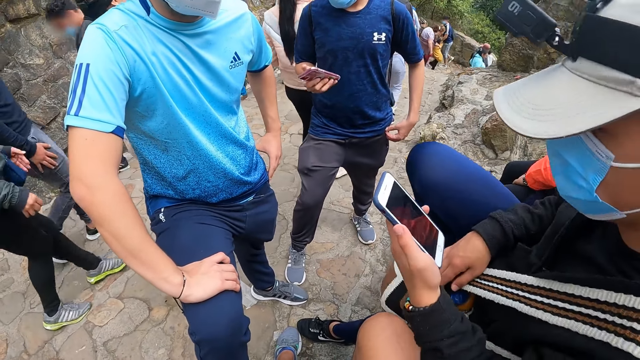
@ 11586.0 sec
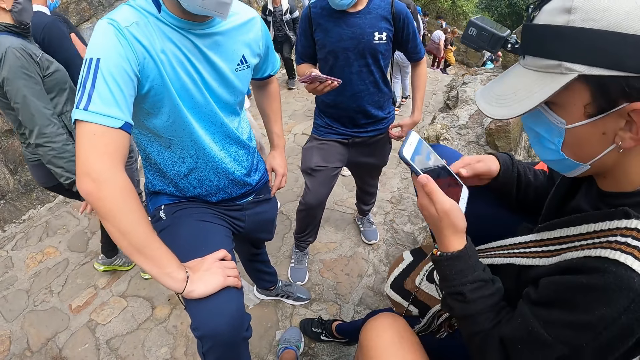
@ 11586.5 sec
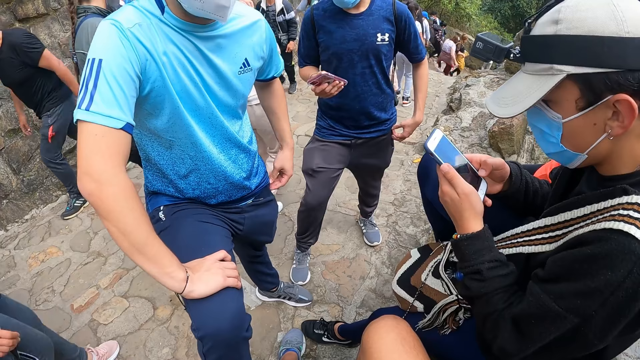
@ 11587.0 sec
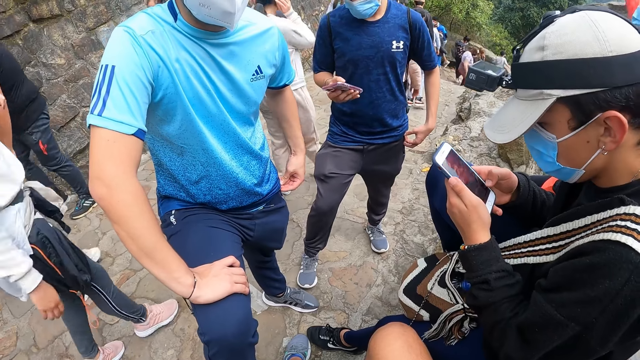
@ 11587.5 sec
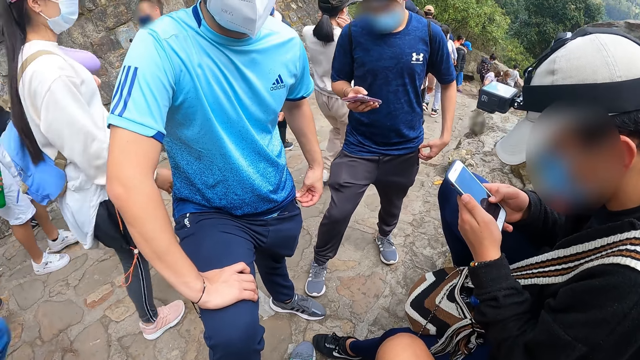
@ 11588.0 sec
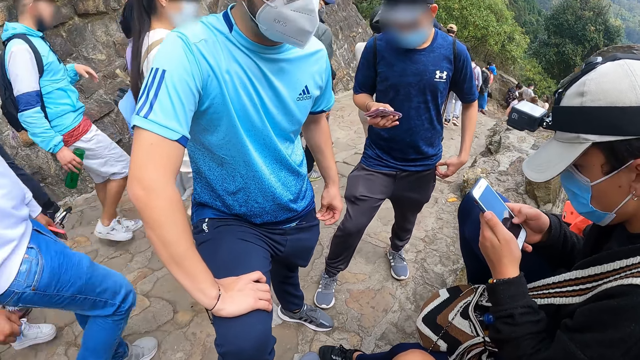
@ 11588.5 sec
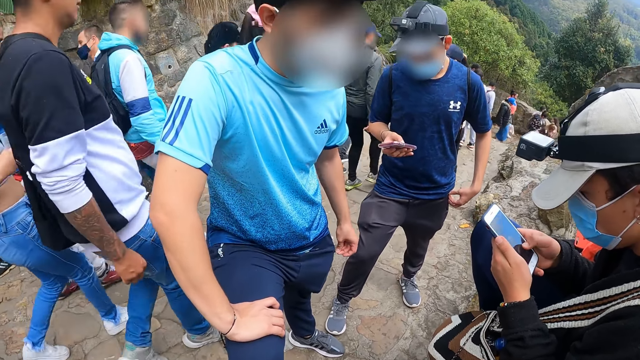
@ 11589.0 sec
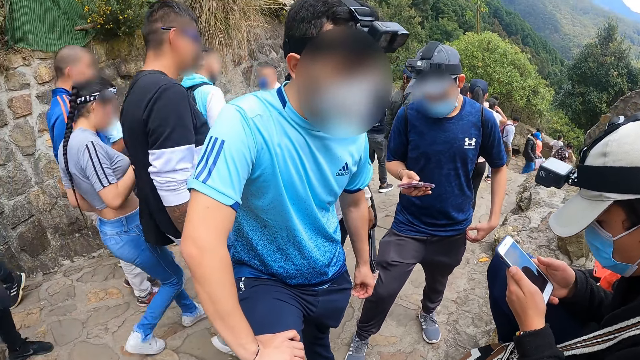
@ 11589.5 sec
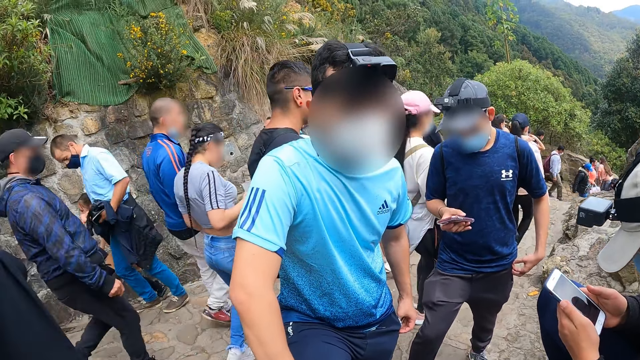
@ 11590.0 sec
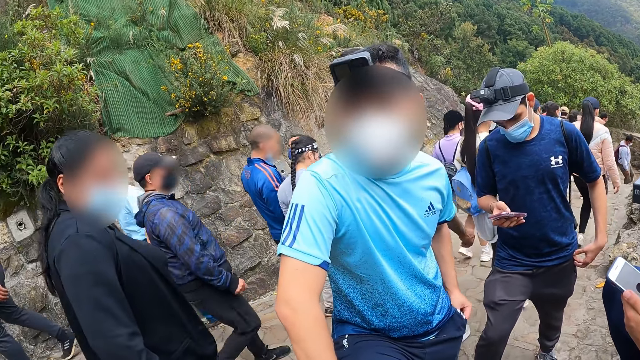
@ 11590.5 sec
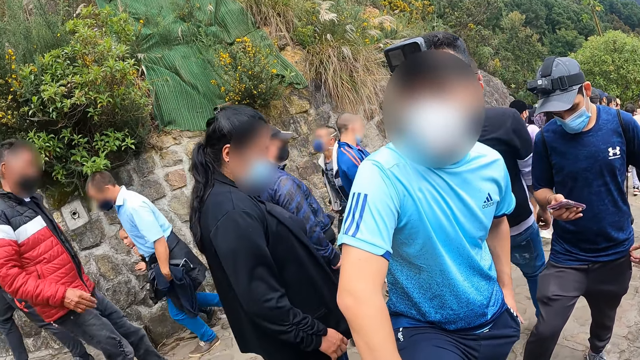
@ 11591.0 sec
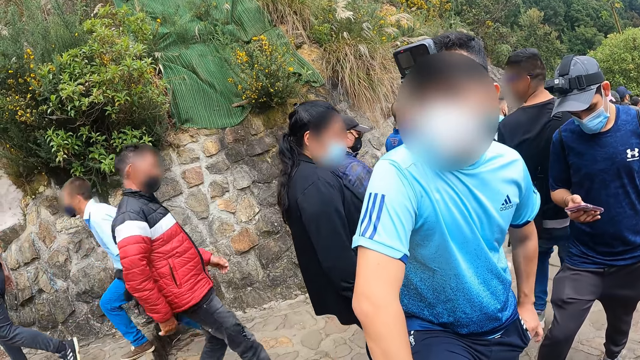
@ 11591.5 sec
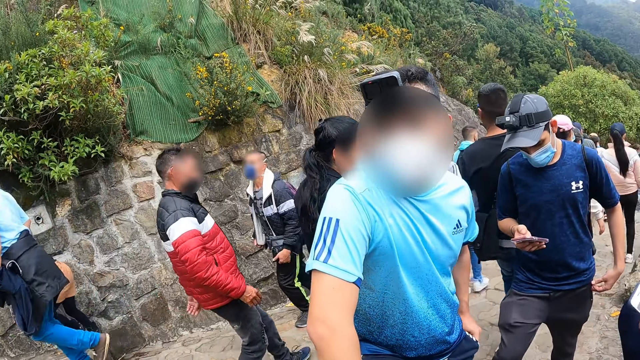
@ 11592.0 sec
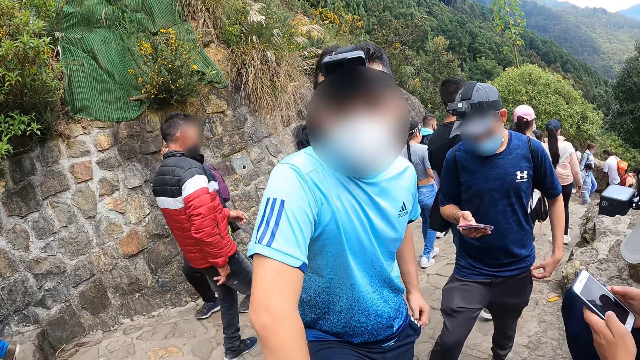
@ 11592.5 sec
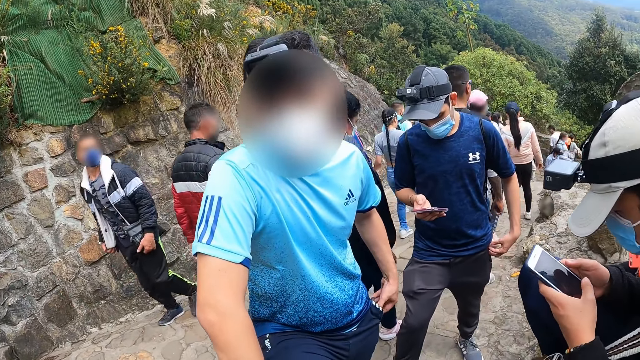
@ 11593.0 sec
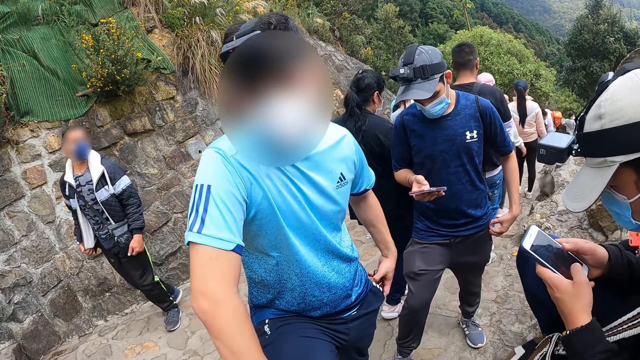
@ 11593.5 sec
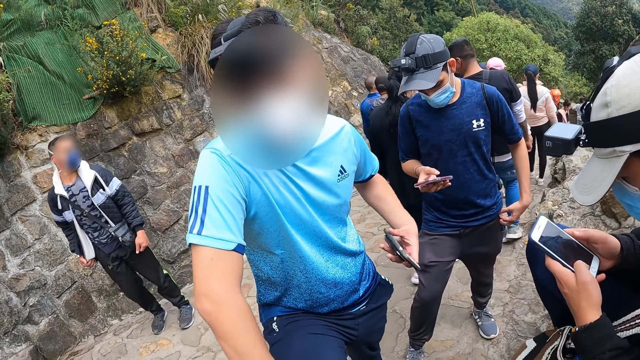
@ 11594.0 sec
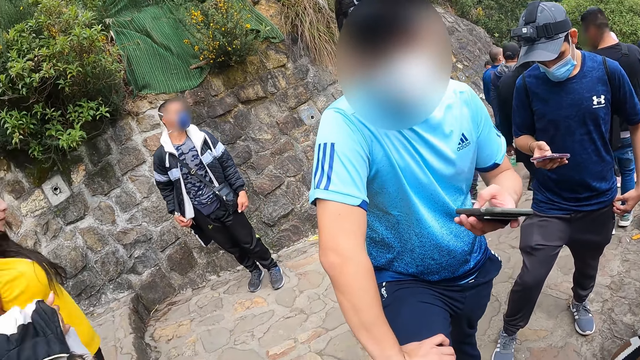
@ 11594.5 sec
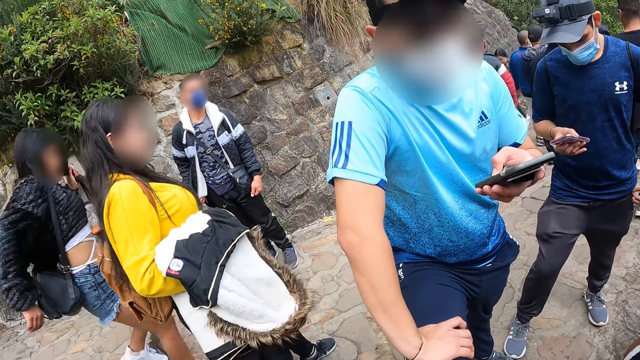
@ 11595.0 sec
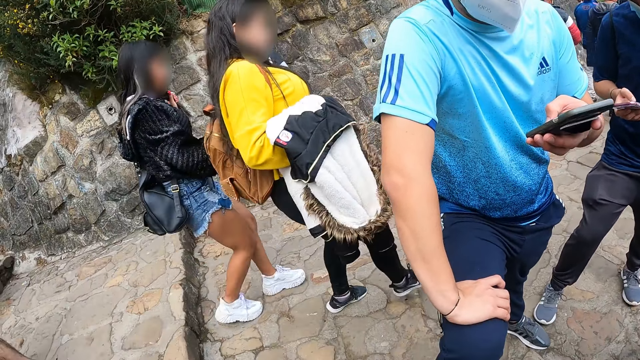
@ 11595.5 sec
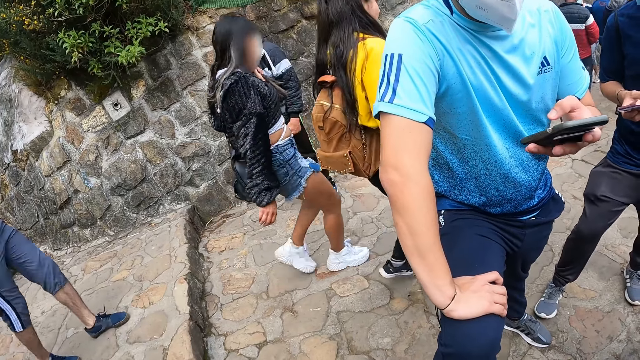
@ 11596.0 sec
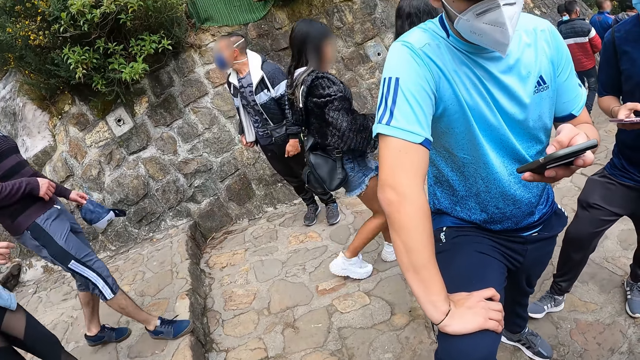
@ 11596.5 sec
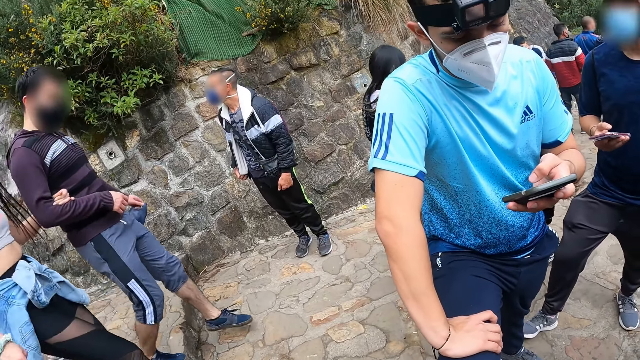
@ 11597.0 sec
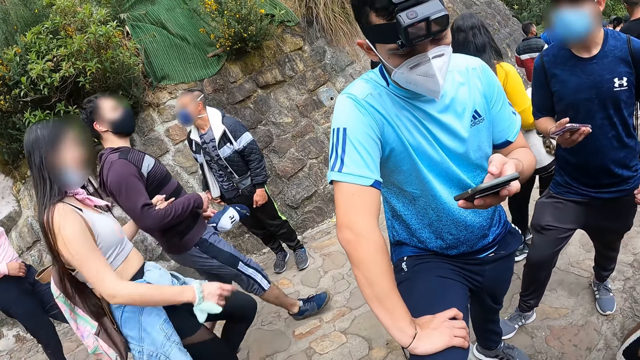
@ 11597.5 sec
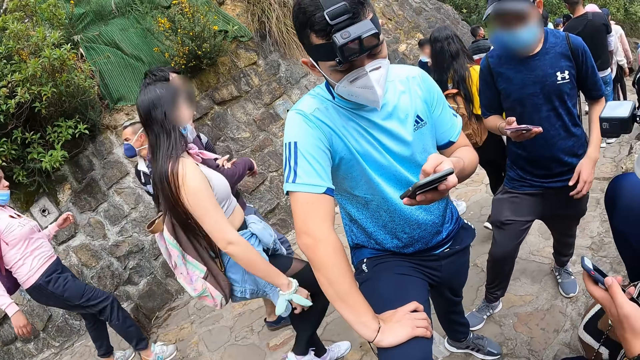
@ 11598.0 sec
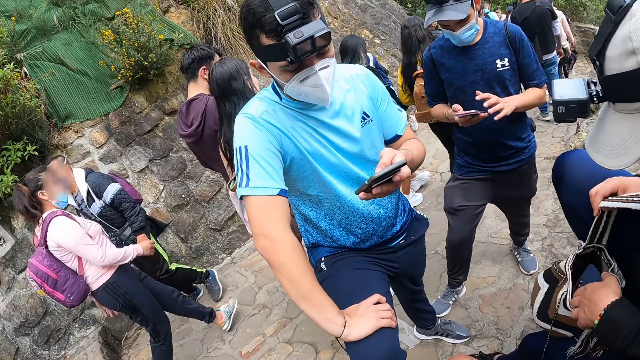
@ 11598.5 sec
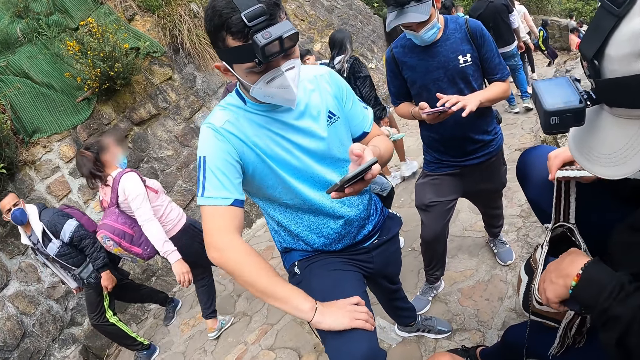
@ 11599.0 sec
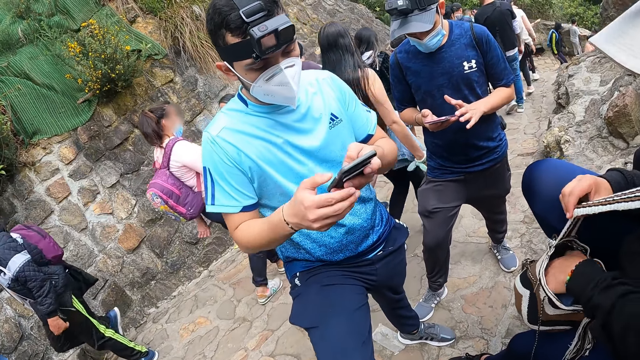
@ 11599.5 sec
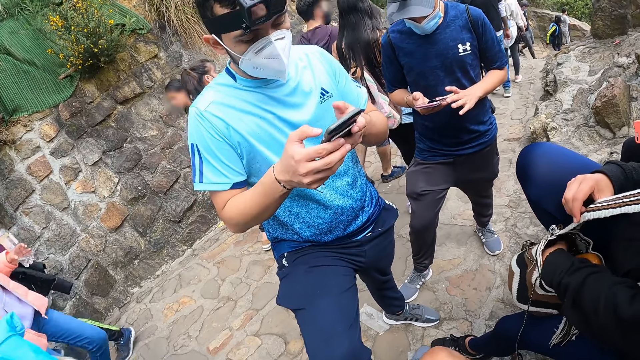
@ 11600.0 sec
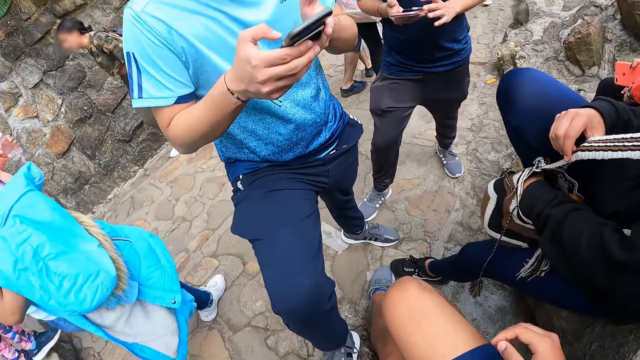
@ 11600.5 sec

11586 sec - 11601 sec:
The woman moves back. The man brings out the phone from his pocket with his left hand. He operates the phone with his left hand. Another man places the phone in his bag with his left hand.

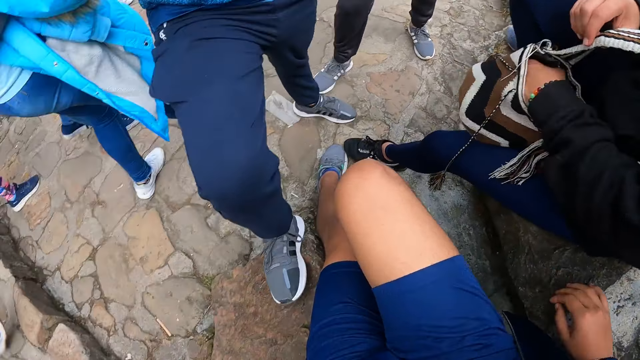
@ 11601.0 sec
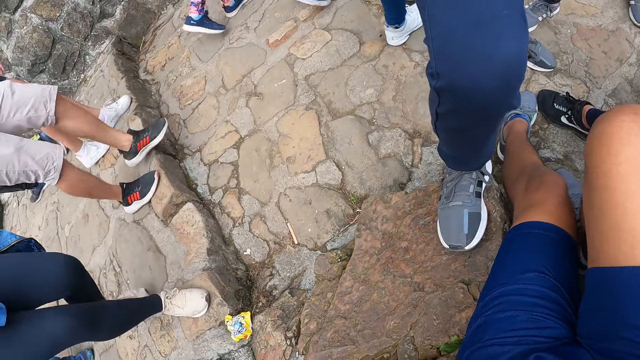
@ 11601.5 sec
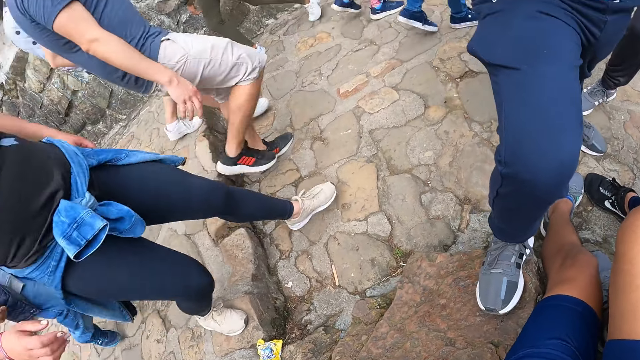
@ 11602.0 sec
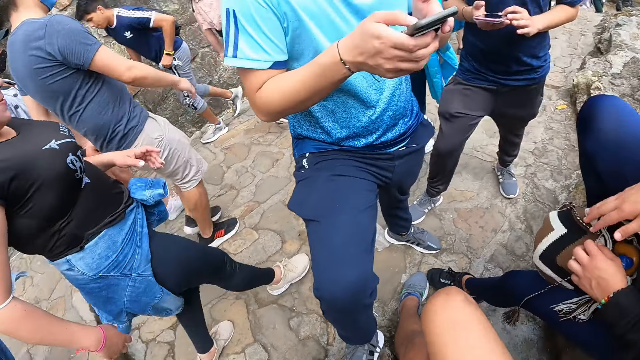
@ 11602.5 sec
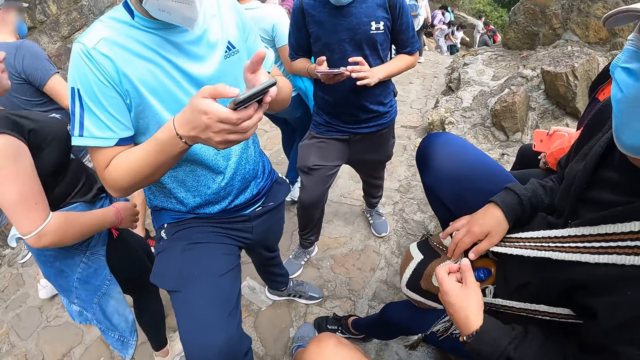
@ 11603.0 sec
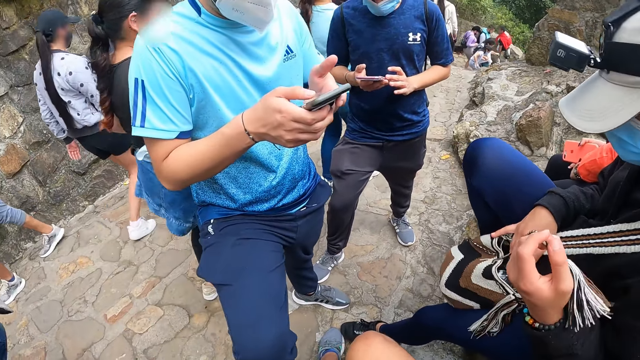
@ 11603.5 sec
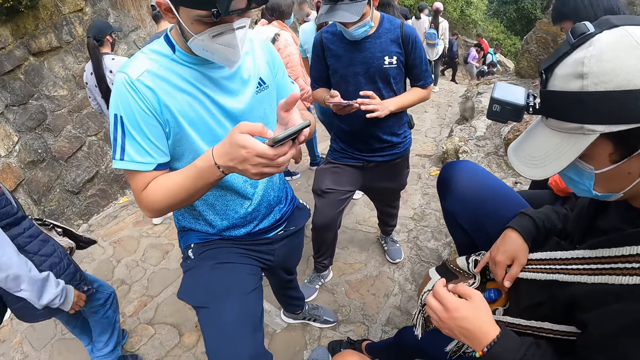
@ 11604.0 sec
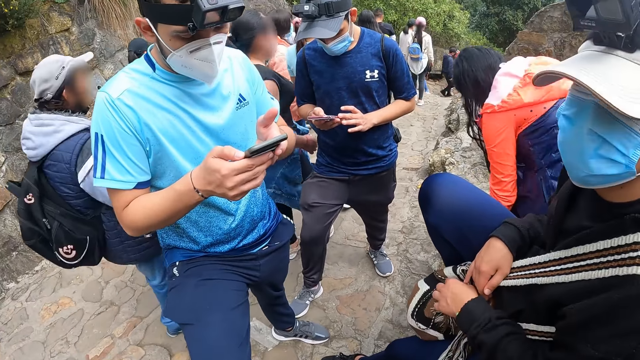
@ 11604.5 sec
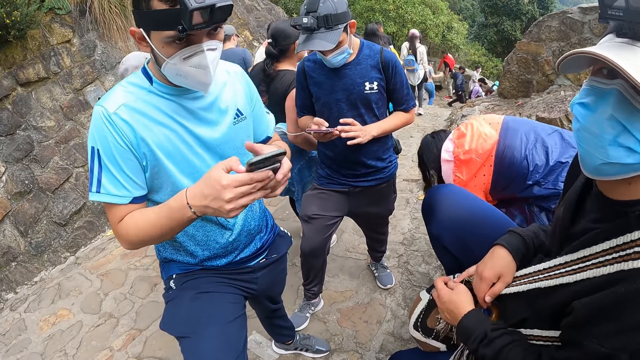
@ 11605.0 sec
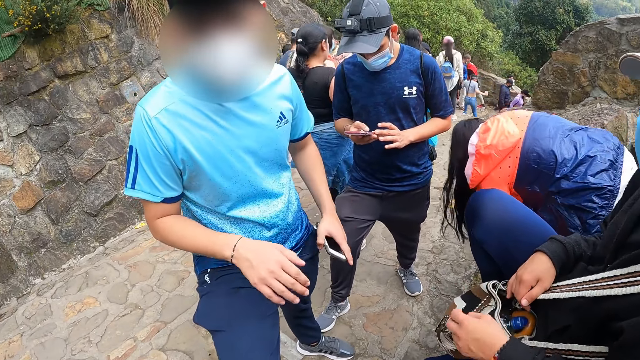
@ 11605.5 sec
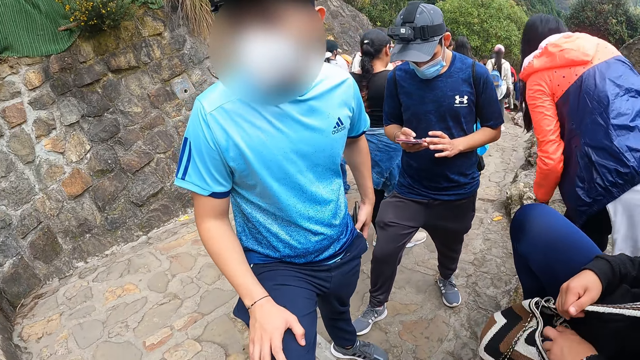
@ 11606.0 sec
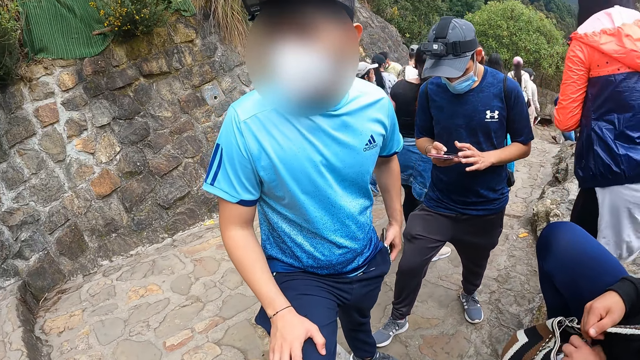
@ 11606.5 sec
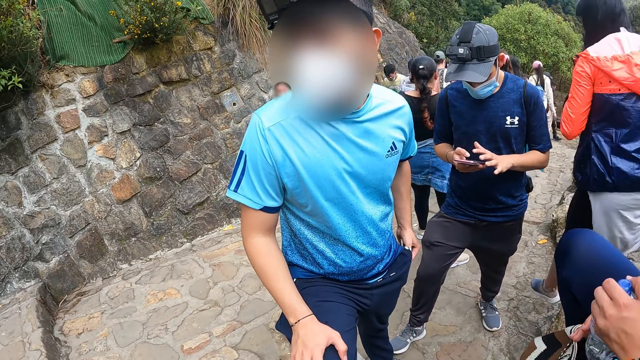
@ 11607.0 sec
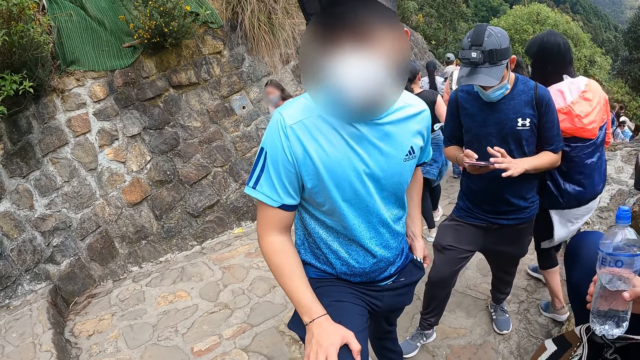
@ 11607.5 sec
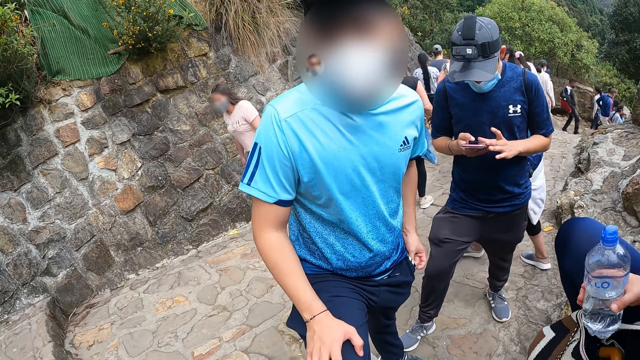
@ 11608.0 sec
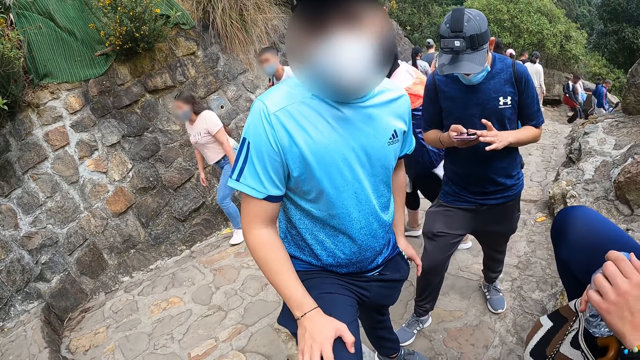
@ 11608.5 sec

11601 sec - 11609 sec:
The man places the phone in his pocket with his left hand. Another man brings out a bottle of water from the bag with his left hand. He holds the water bottle in the hand.
